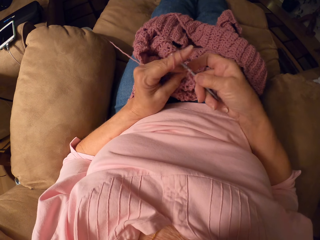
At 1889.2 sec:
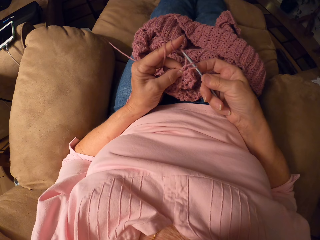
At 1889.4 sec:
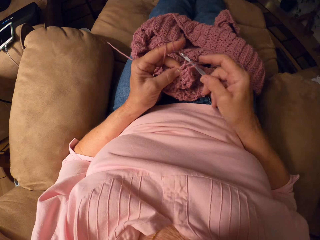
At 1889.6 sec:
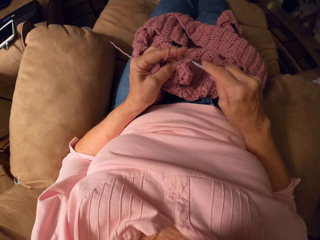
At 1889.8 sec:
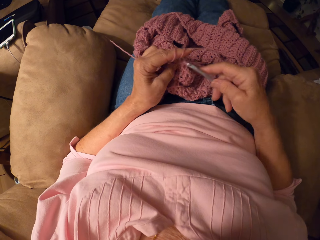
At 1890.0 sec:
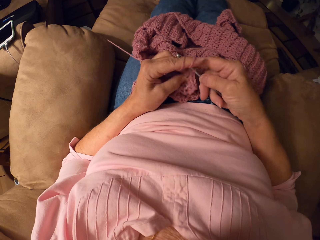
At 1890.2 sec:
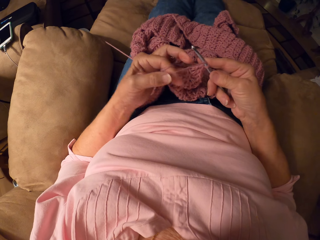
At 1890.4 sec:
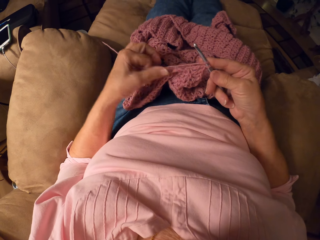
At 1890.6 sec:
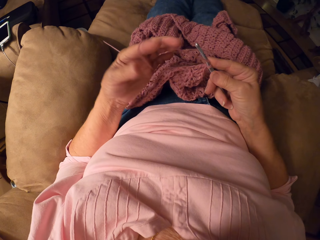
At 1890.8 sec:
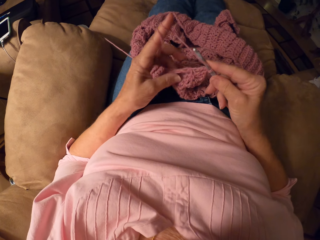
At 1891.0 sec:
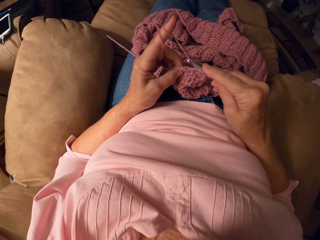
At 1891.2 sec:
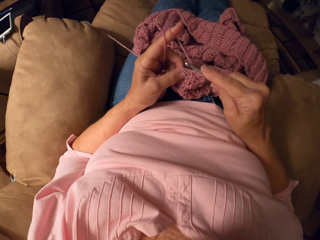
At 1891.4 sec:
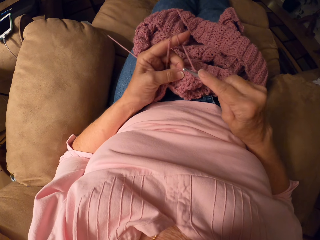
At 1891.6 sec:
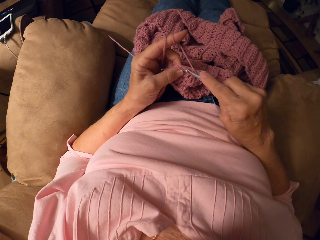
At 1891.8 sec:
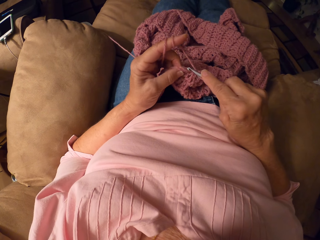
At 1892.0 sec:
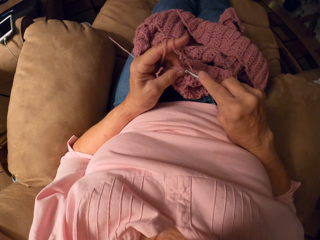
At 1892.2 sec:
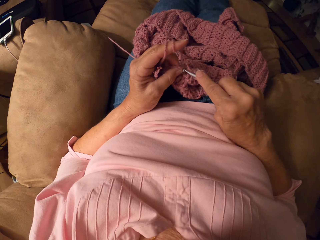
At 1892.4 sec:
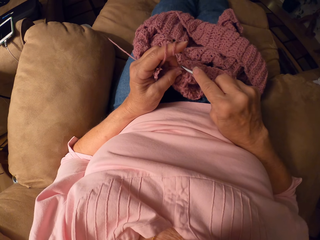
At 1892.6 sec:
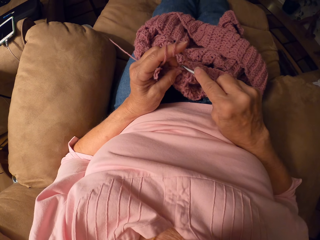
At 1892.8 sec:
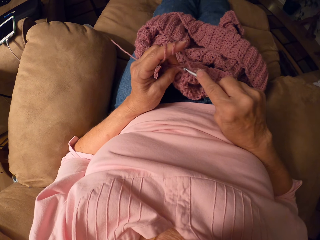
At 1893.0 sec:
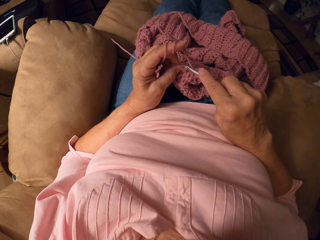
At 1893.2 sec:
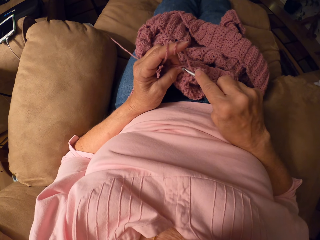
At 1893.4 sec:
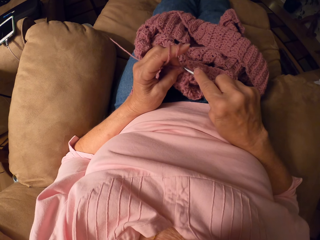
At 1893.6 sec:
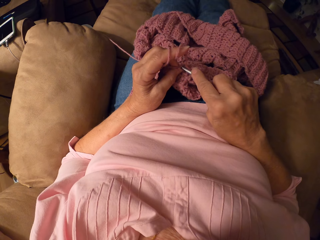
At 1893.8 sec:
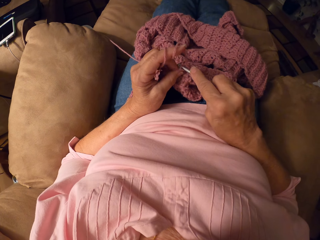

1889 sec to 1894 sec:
The camera wearer rolls yarn on her left hand.
